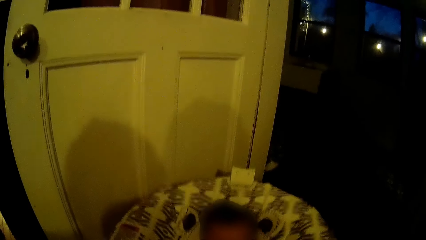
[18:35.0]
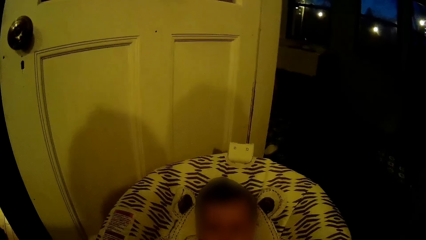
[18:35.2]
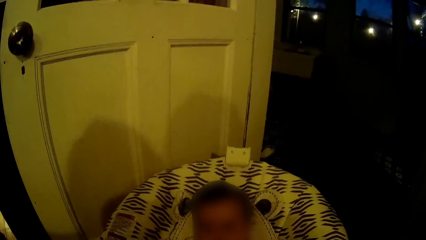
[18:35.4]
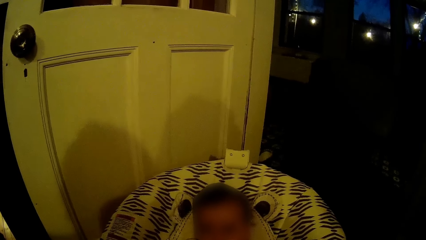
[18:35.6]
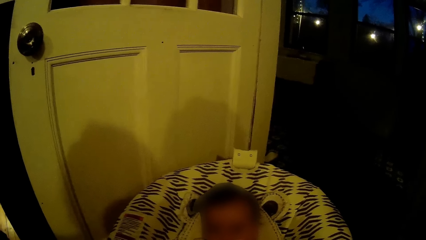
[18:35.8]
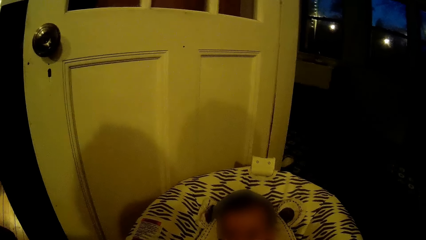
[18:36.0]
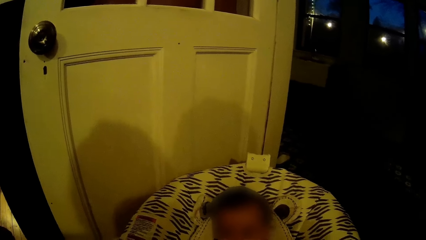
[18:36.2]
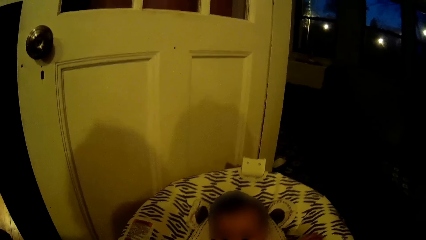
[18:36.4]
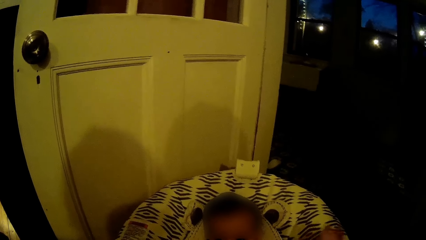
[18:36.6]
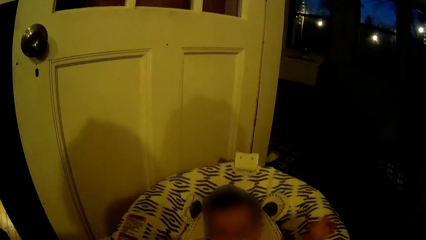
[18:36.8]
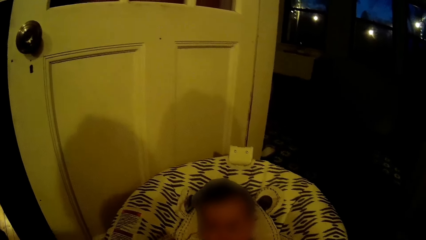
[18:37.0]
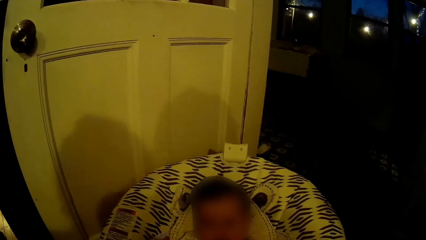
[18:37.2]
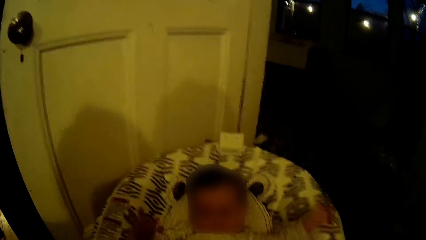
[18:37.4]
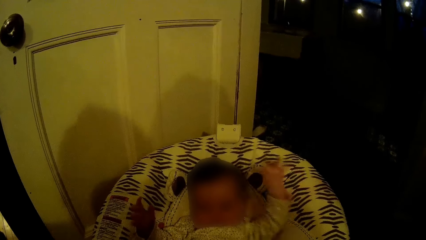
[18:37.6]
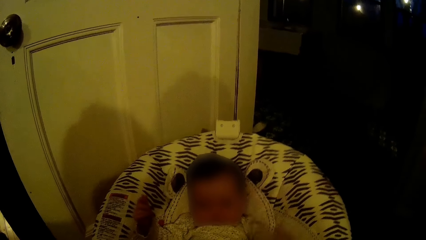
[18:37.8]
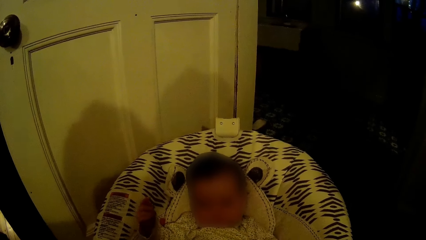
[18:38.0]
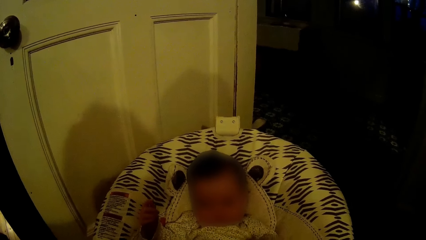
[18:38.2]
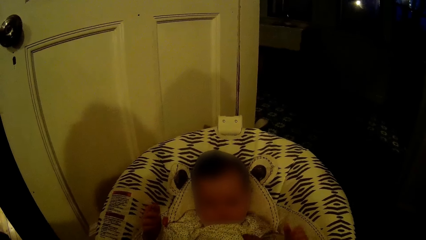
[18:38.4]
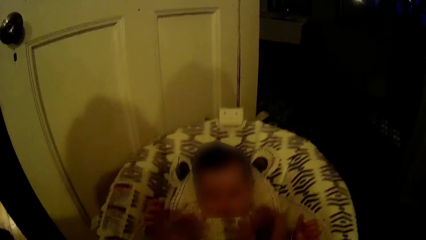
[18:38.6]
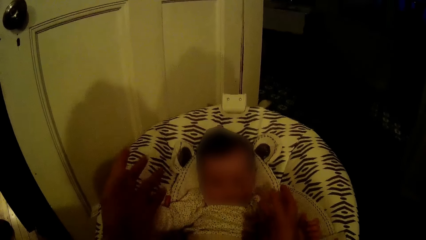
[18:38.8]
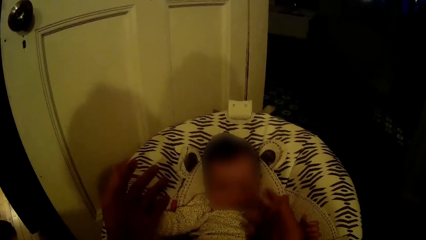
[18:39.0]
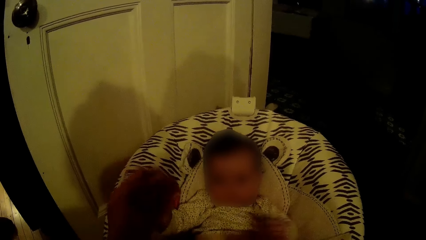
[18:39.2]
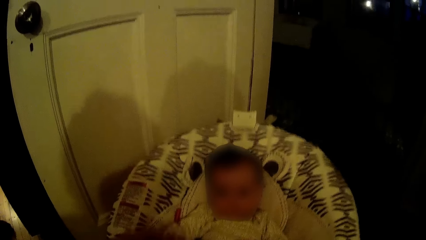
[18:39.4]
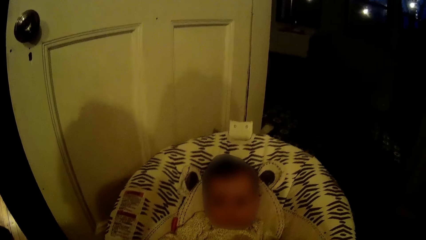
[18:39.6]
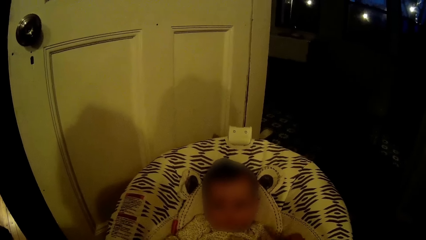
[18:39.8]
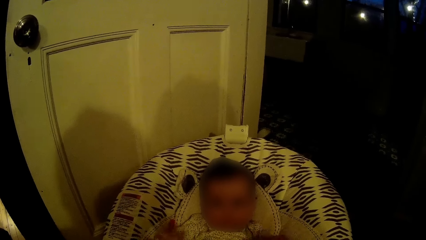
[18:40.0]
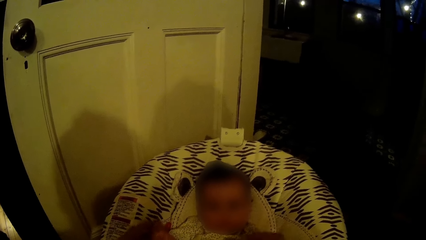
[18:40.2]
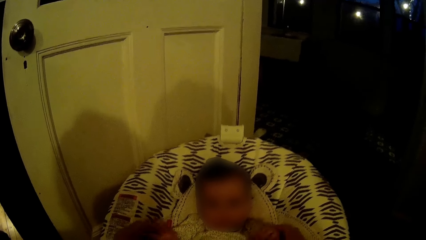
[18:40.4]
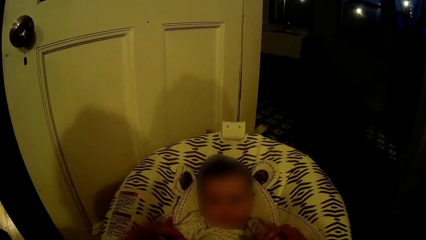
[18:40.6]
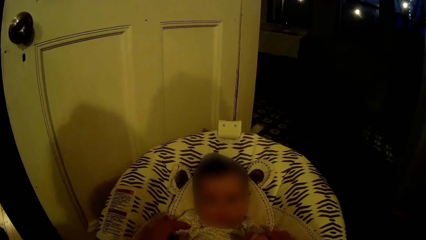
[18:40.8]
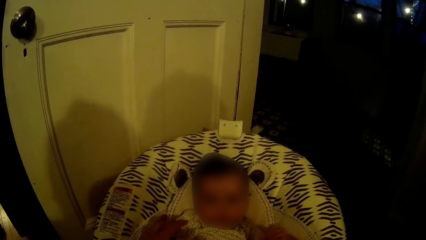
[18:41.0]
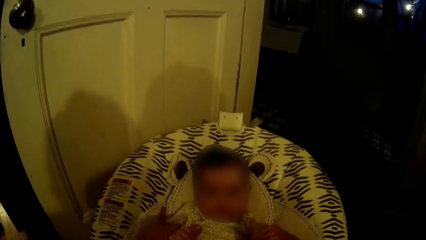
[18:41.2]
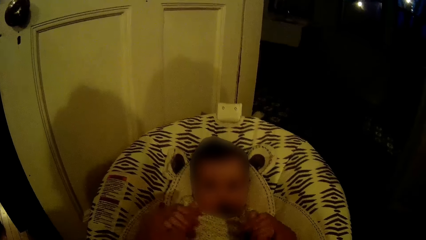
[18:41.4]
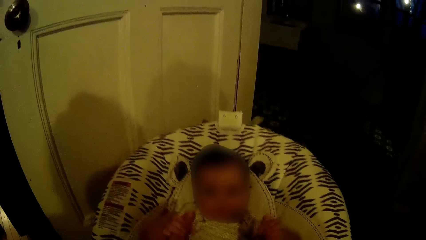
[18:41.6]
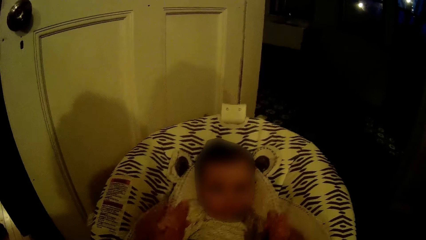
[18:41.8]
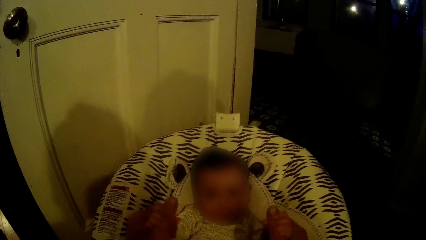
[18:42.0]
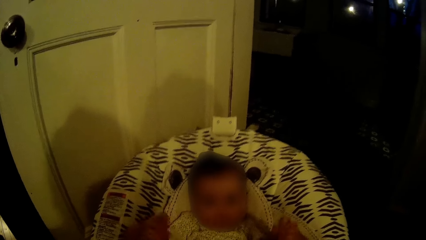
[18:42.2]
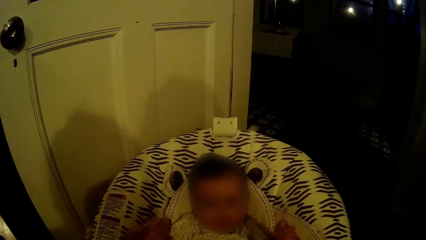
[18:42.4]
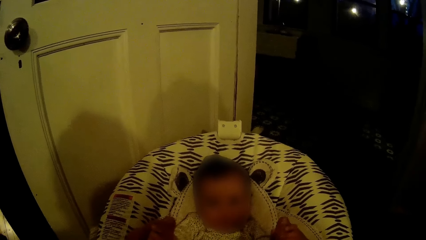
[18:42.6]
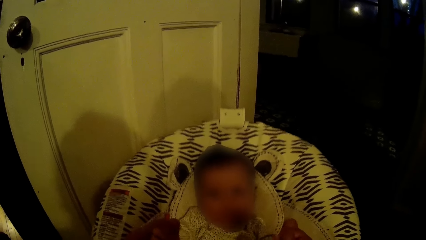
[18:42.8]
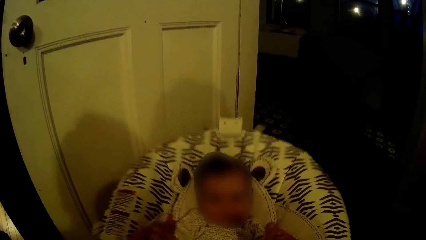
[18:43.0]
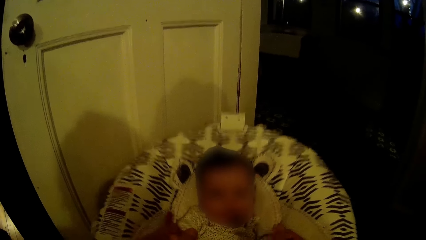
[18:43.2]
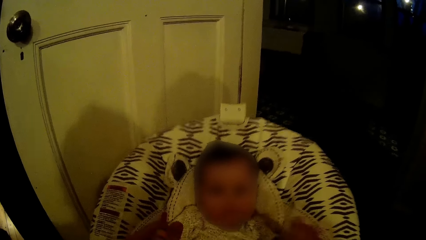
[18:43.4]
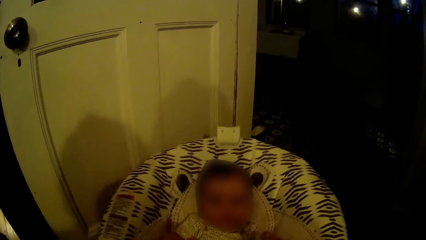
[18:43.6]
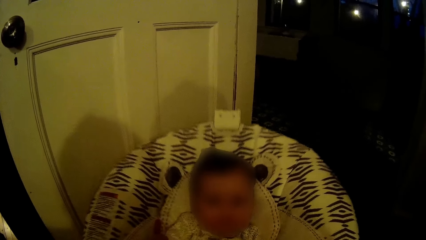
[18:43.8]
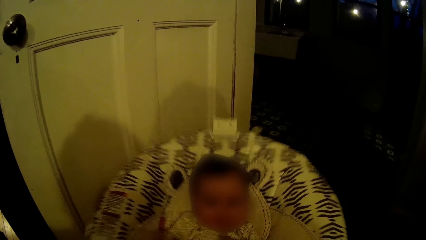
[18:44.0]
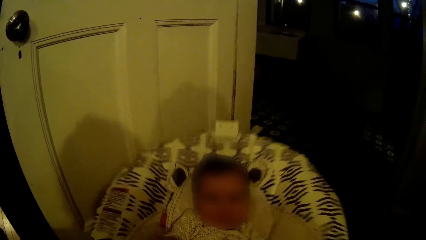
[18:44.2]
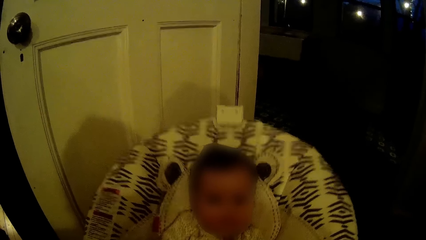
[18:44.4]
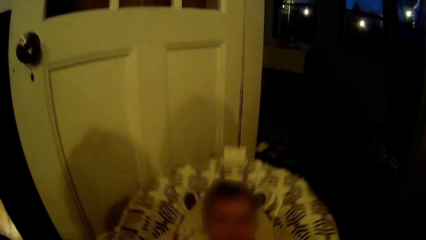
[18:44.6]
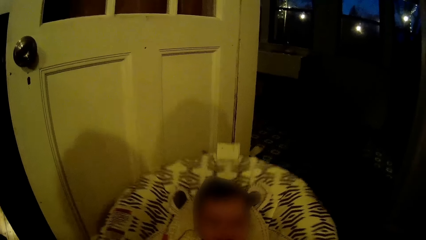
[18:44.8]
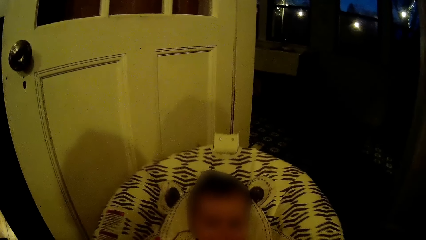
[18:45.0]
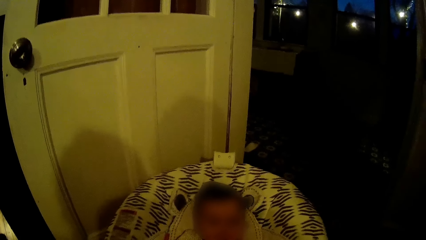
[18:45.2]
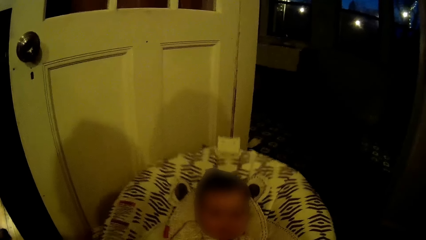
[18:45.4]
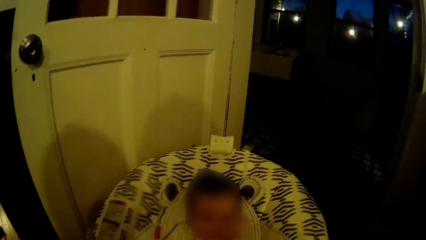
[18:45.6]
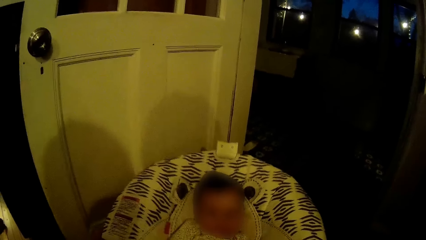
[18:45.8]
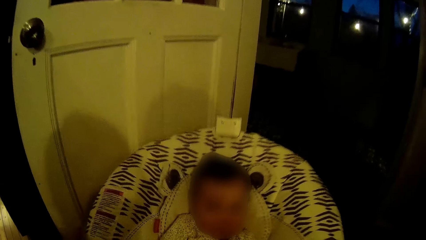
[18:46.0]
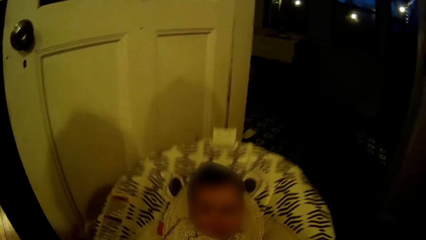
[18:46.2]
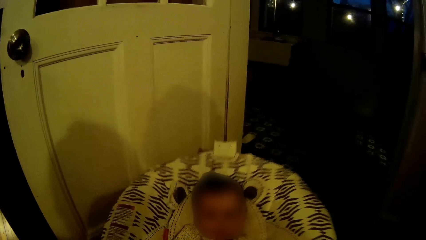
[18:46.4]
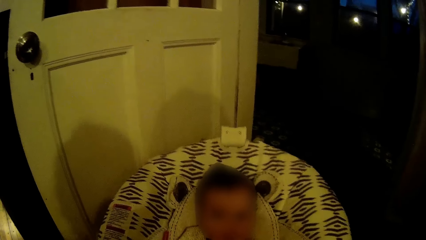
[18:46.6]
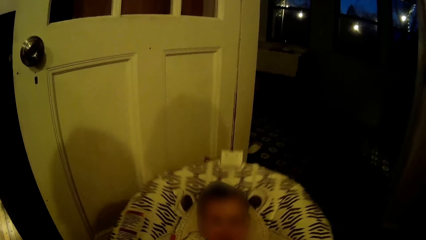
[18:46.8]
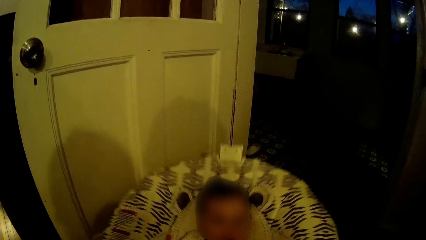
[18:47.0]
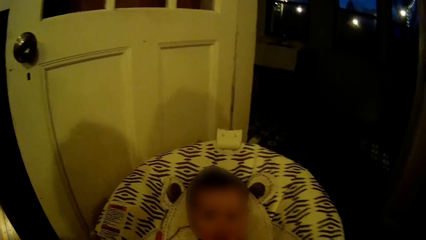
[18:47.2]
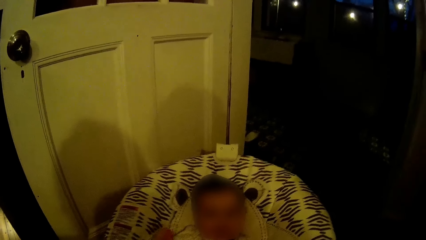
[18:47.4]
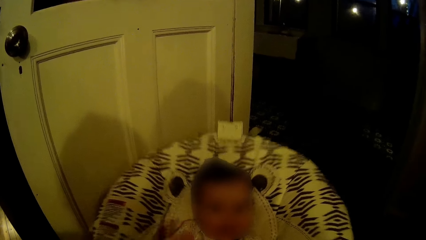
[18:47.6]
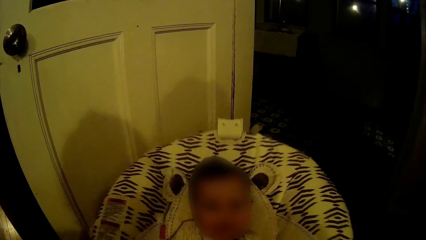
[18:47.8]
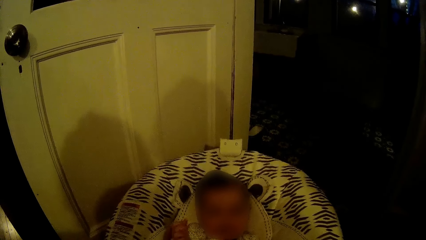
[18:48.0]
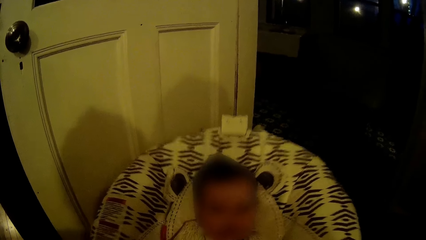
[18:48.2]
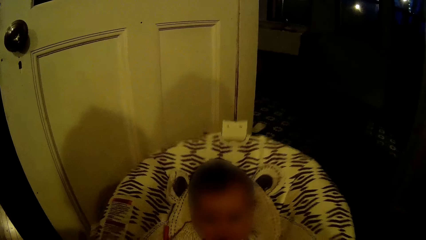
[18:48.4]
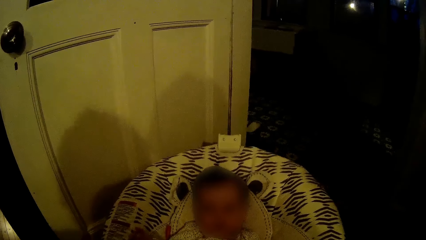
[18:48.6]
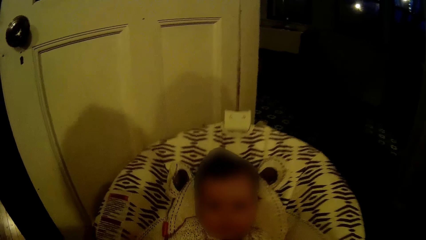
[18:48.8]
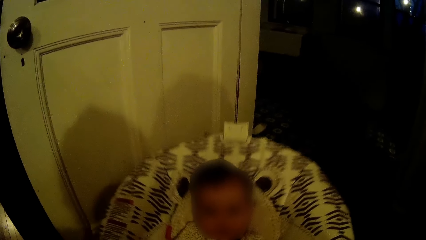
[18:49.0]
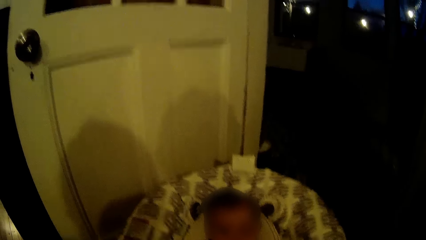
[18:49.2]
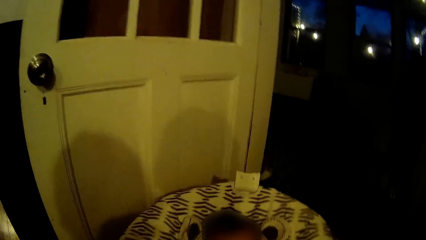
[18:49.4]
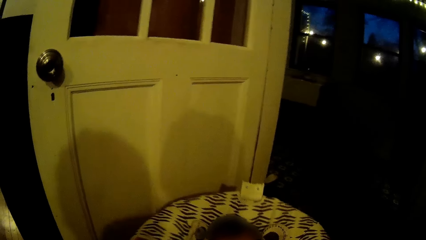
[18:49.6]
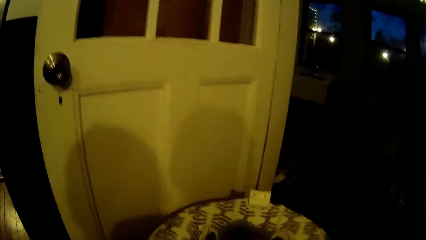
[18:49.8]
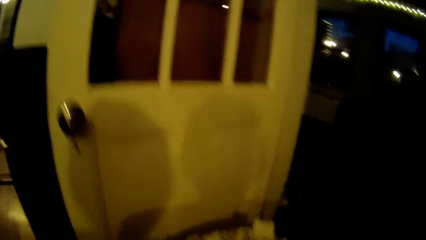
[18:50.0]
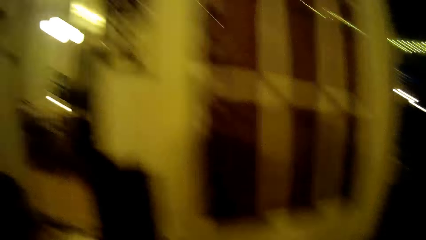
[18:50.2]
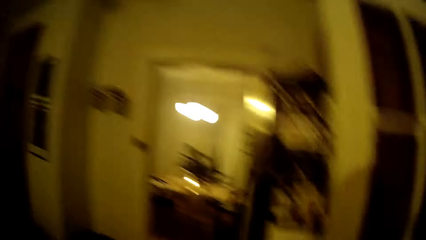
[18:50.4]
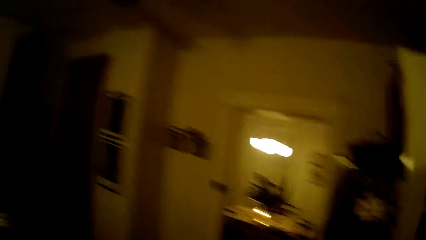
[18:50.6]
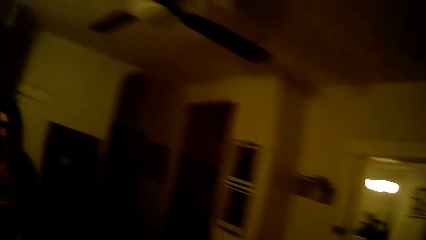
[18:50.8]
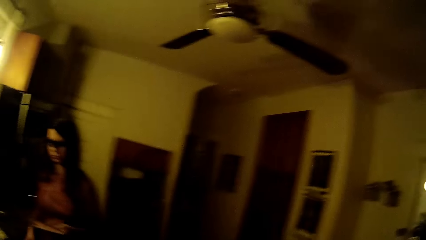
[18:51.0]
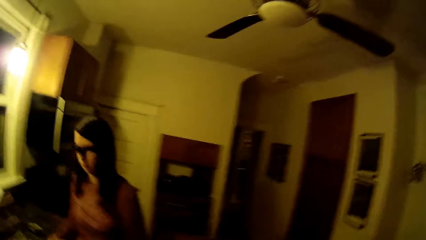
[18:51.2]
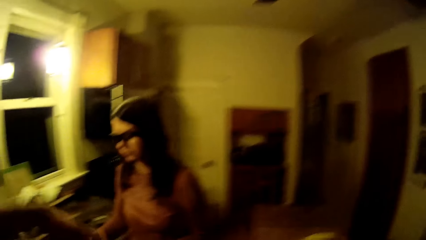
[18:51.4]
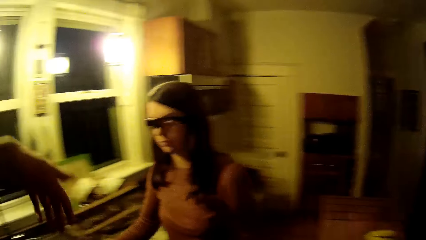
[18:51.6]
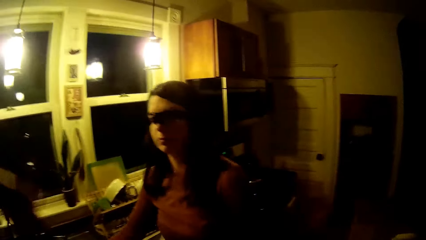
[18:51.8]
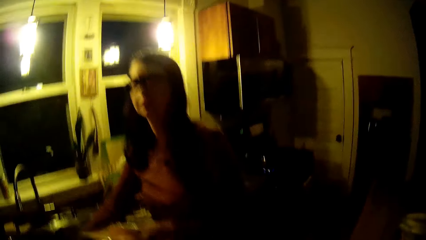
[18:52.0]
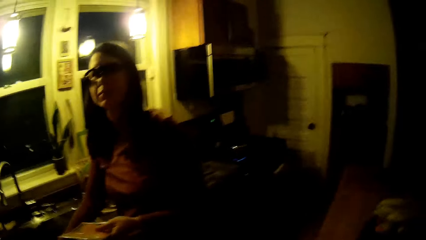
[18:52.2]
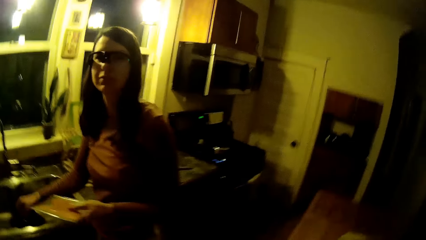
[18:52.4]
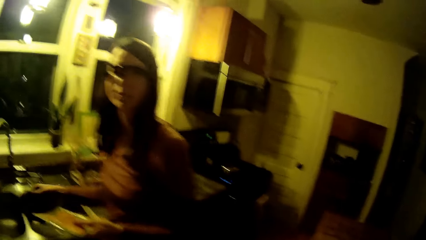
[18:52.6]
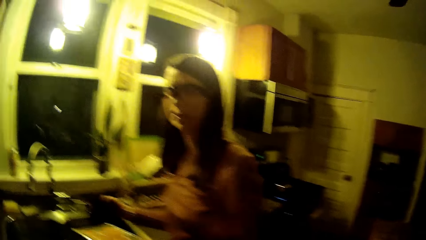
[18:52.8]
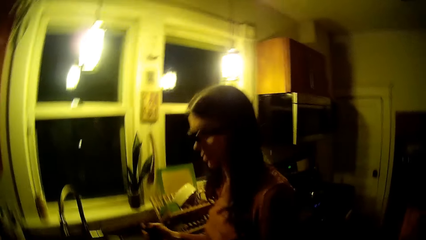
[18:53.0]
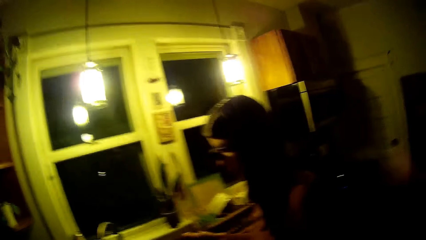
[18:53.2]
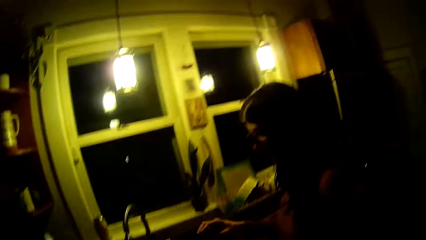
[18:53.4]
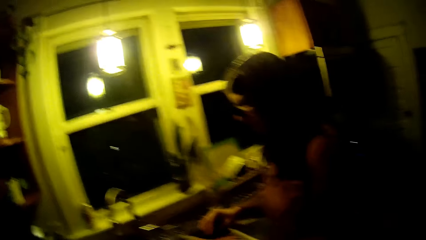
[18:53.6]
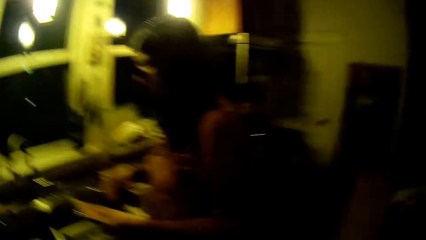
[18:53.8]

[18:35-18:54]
The camera wearer plays with the baby. The baby sways hands. The camera wearer converses with the baby. They sway hands and play with the baby. They walk in the kitchen, converse with the woman, and sway hands. The woman picks on the sink and wipes on a pack of meat.
